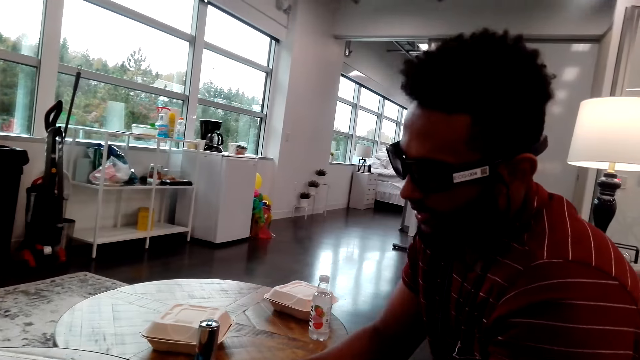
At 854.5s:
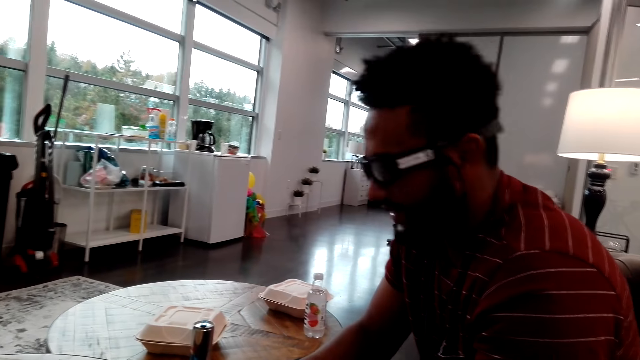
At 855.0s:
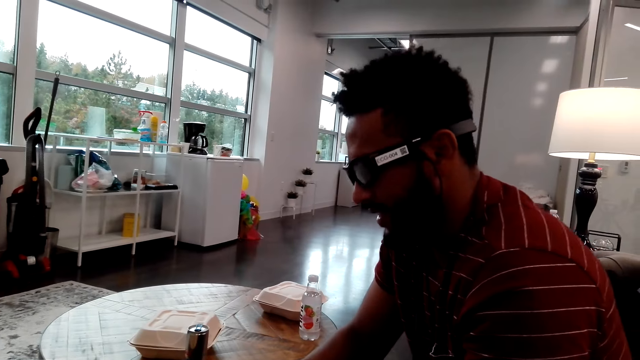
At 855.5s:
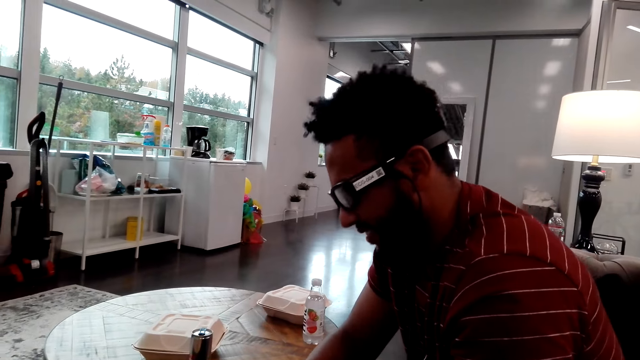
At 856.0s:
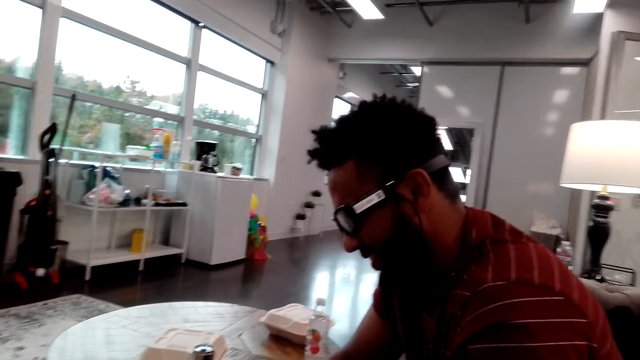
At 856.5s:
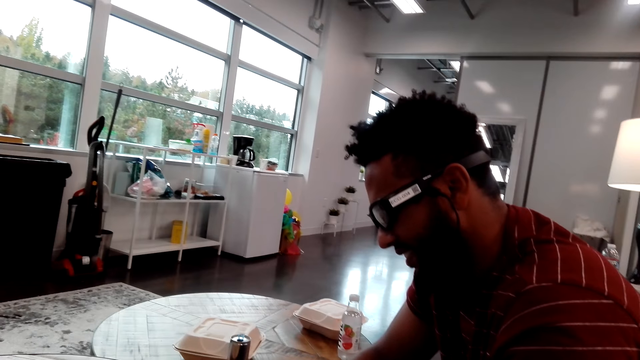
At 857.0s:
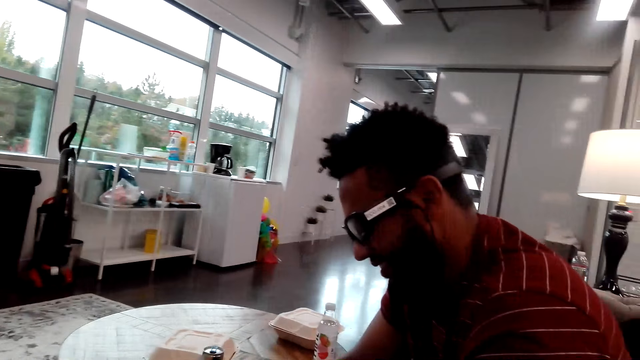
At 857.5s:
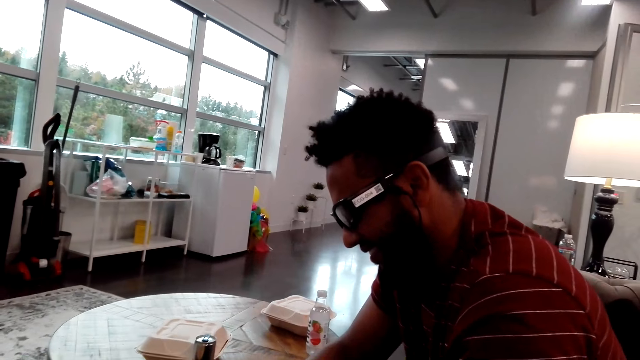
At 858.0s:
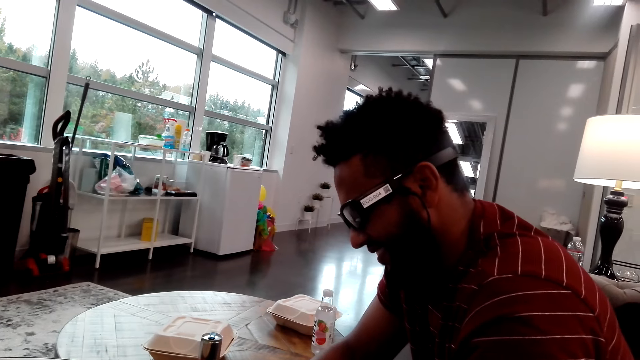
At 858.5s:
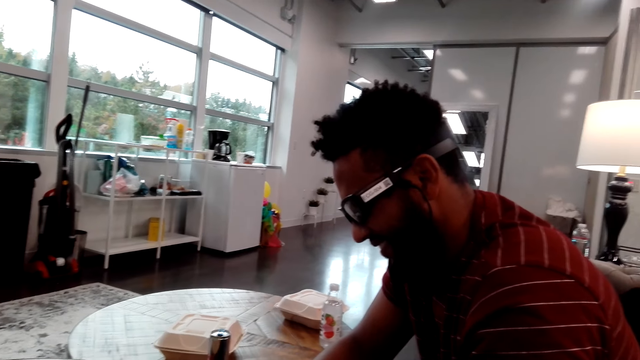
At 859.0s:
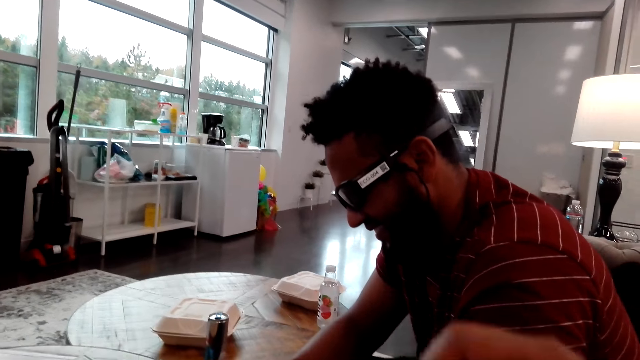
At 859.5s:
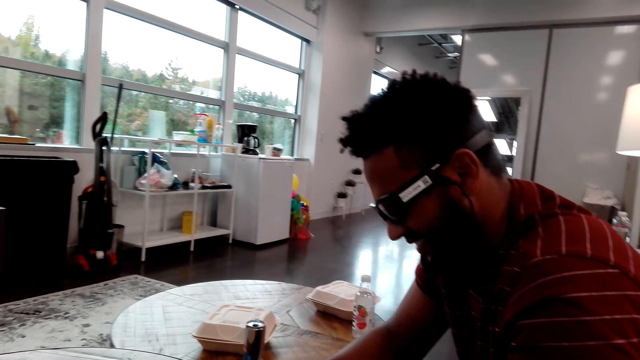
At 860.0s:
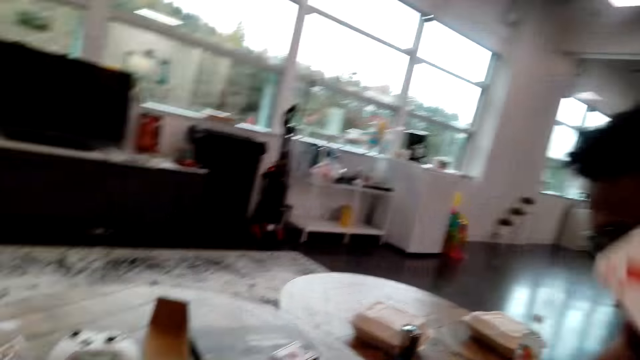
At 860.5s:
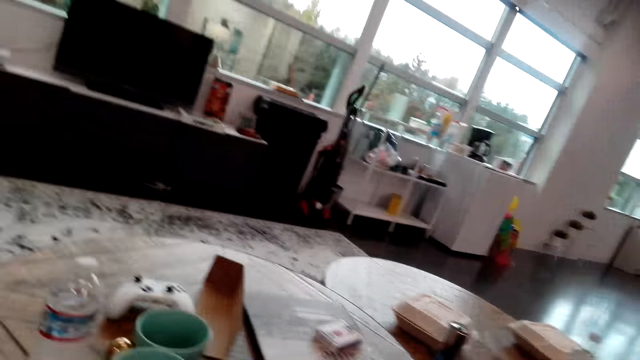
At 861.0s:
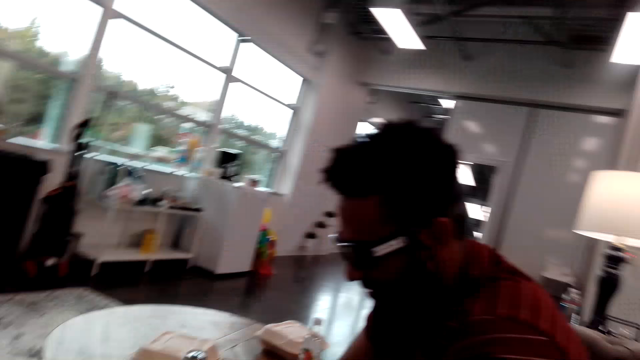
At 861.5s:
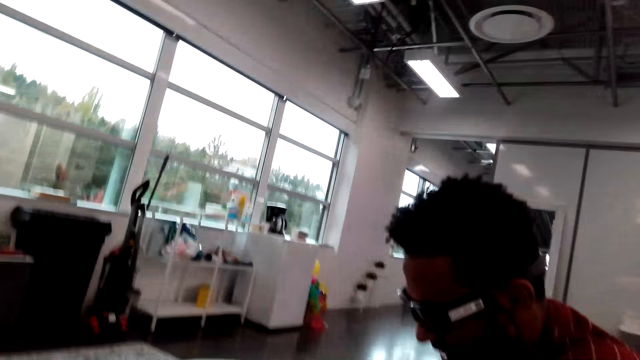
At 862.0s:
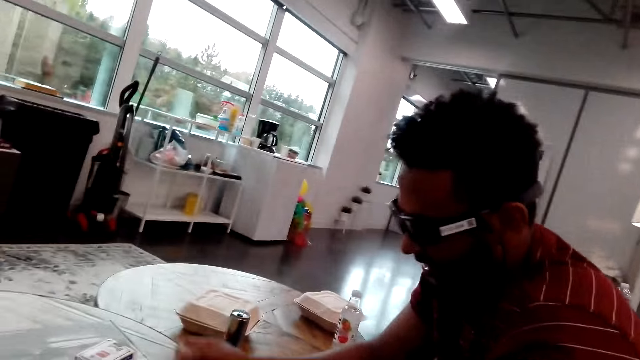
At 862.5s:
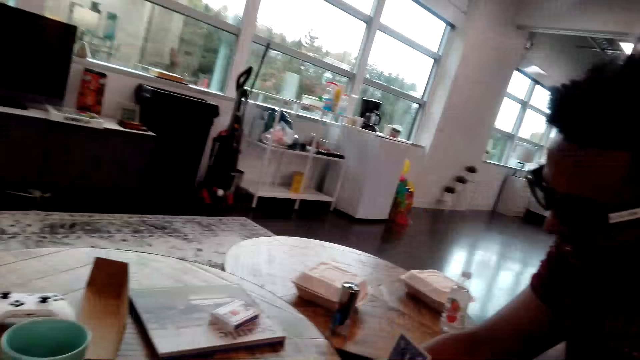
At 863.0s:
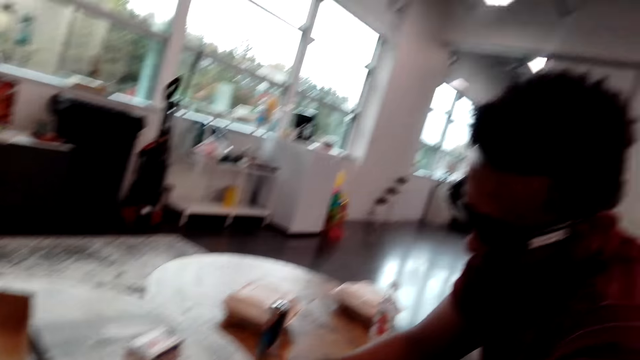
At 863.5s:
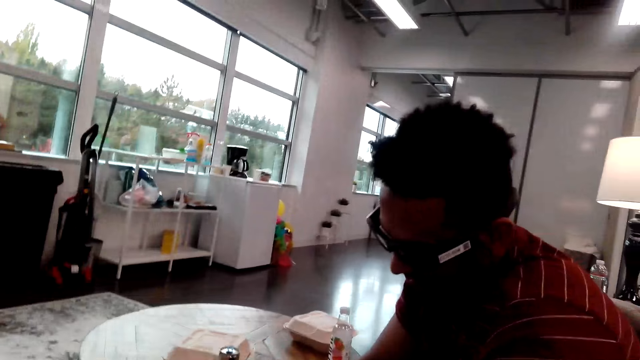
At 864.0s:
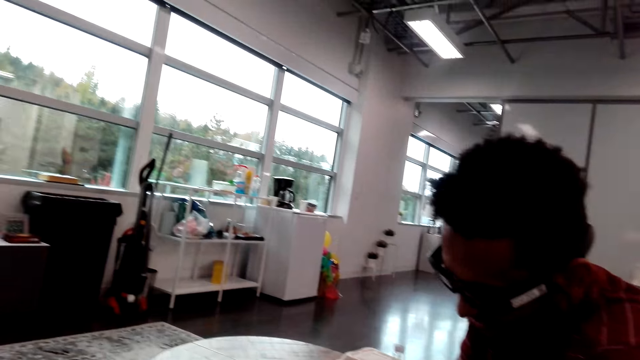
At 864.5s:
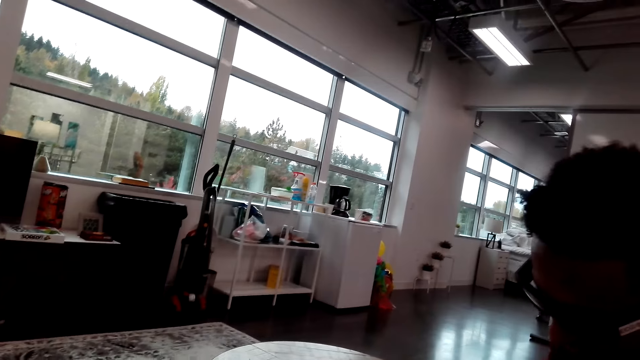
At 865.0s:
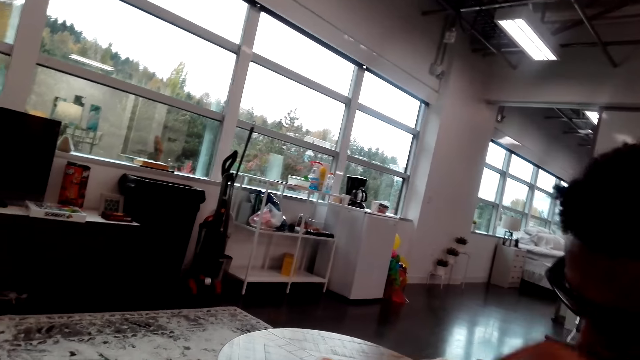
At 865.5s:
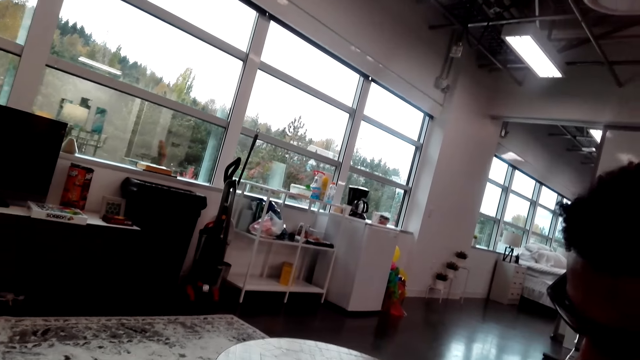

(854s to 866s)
A man talks to the camera wearer. The camera wearer talks to the man. They move their hand. They play a card. They play a card again. The man plays a card.

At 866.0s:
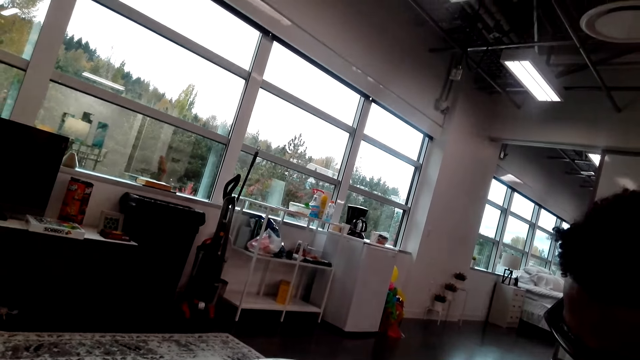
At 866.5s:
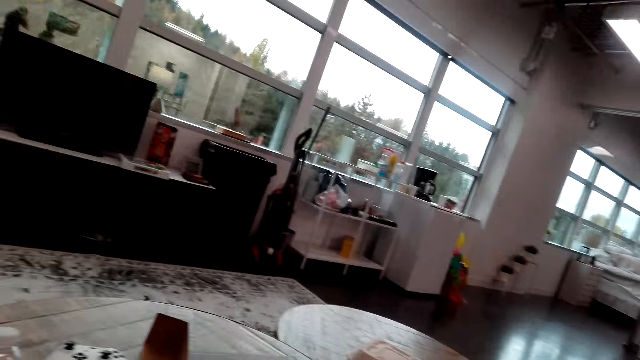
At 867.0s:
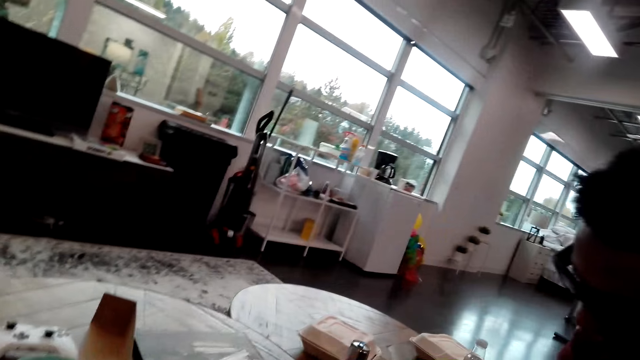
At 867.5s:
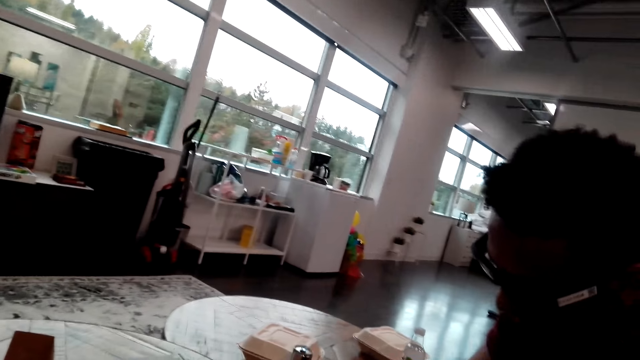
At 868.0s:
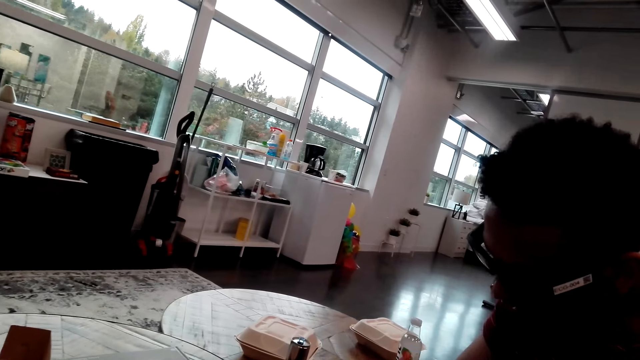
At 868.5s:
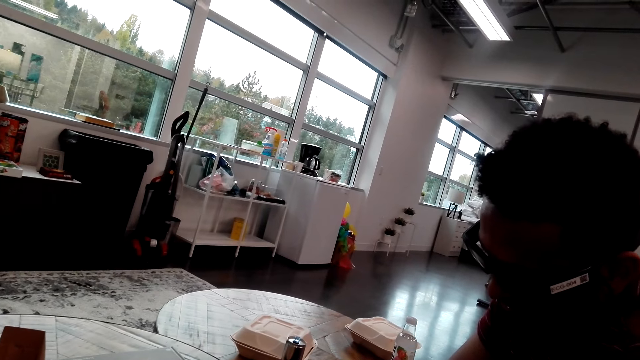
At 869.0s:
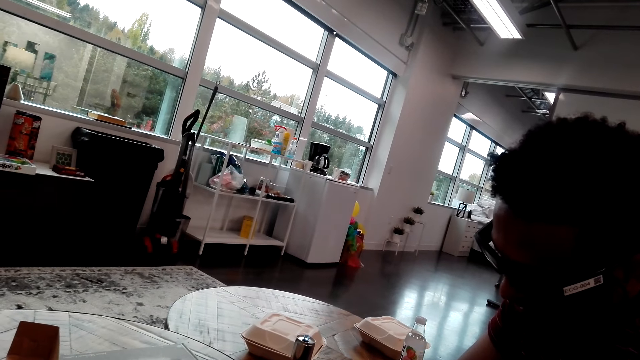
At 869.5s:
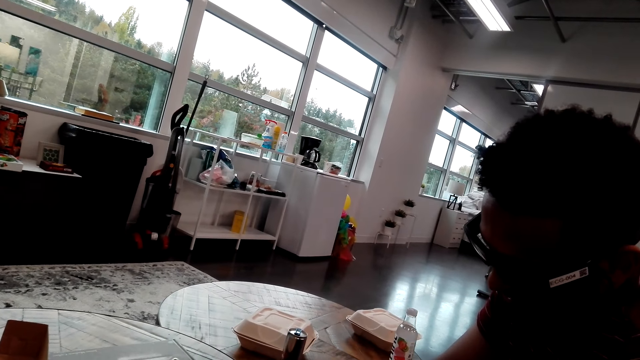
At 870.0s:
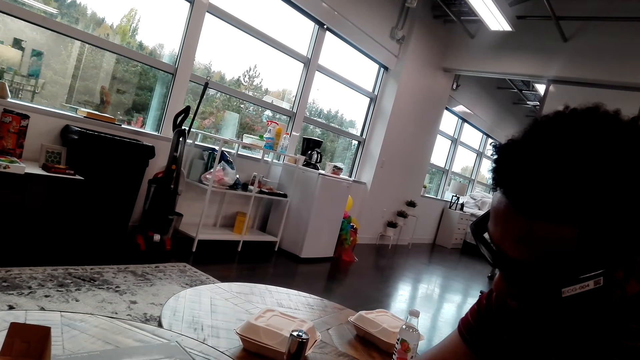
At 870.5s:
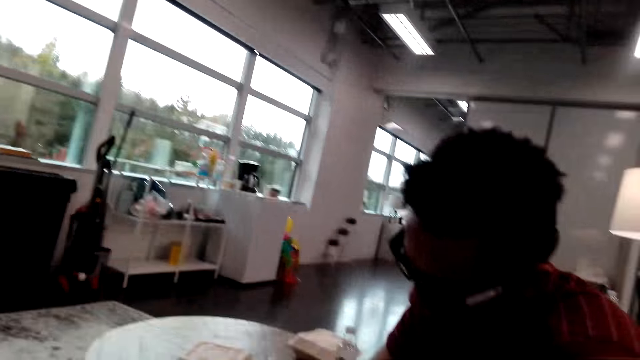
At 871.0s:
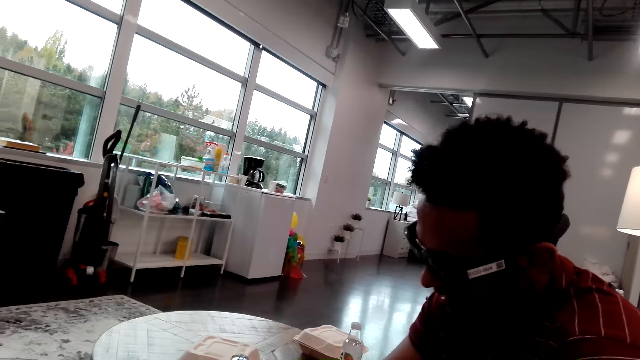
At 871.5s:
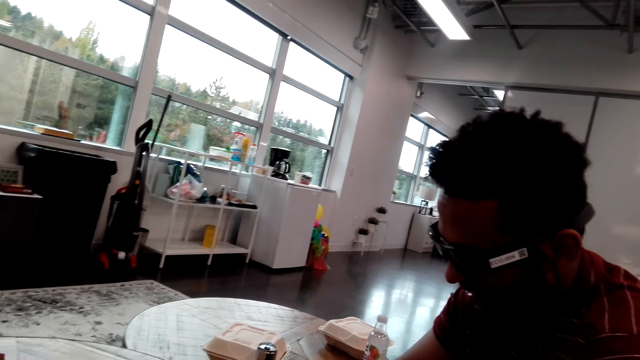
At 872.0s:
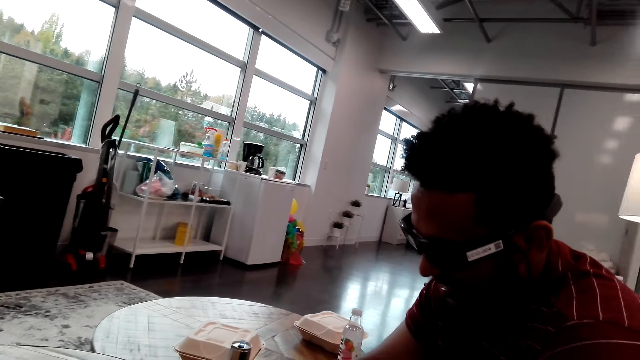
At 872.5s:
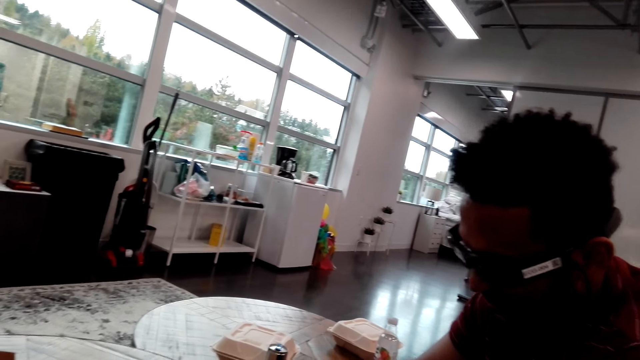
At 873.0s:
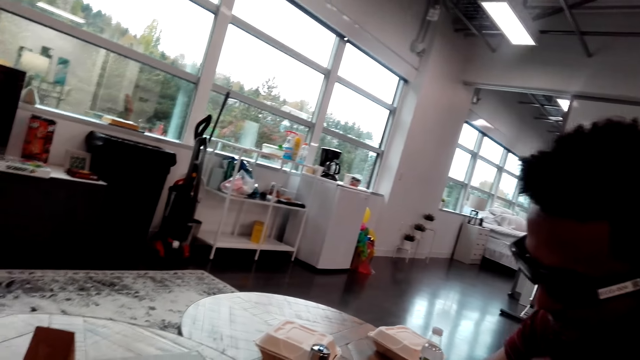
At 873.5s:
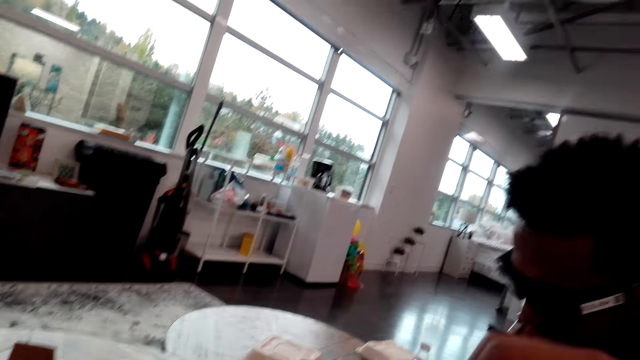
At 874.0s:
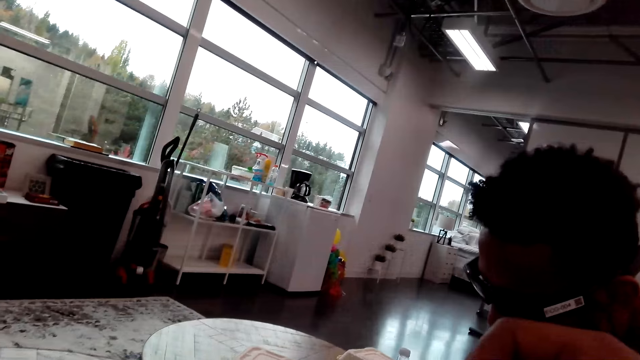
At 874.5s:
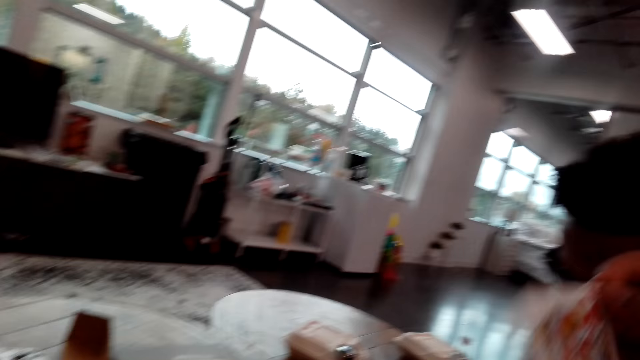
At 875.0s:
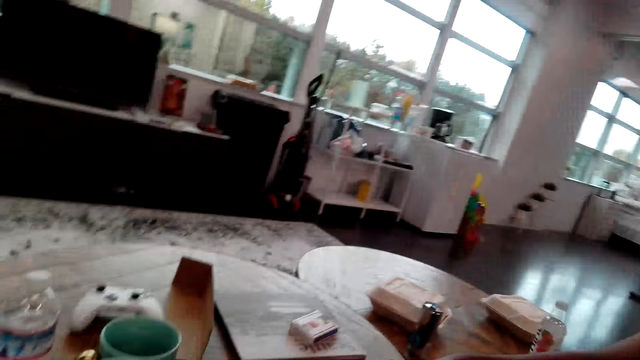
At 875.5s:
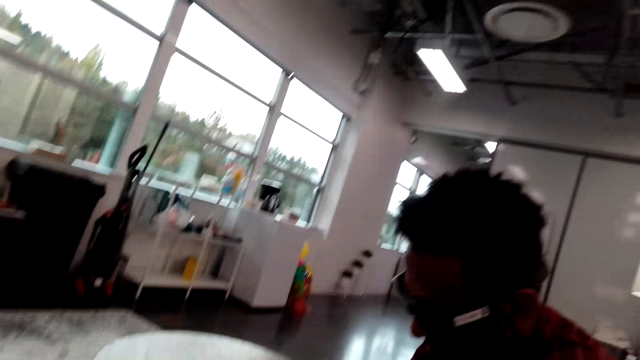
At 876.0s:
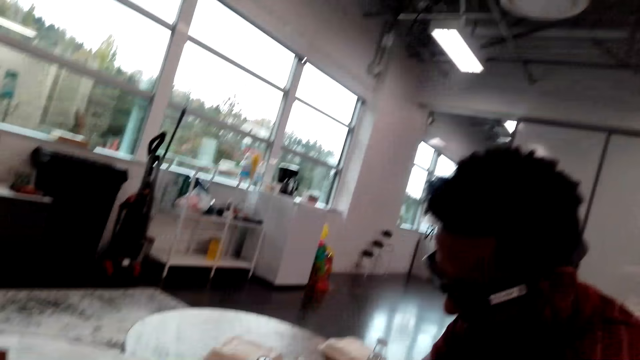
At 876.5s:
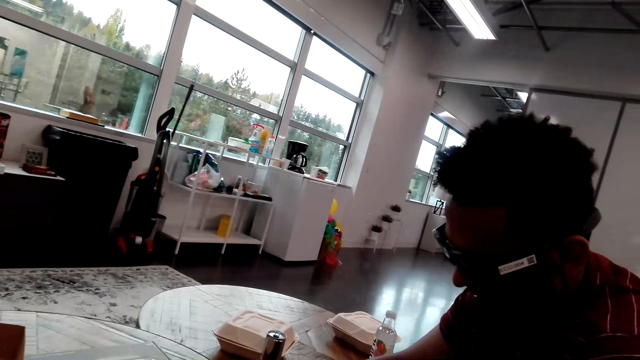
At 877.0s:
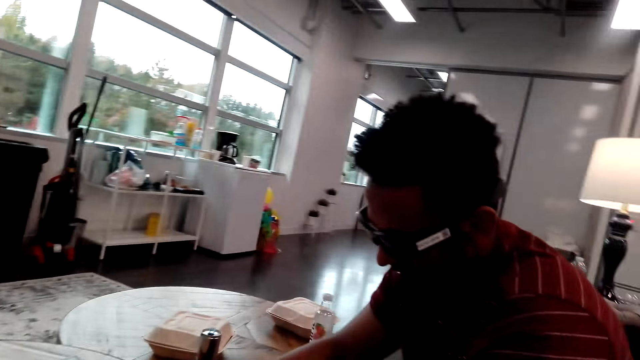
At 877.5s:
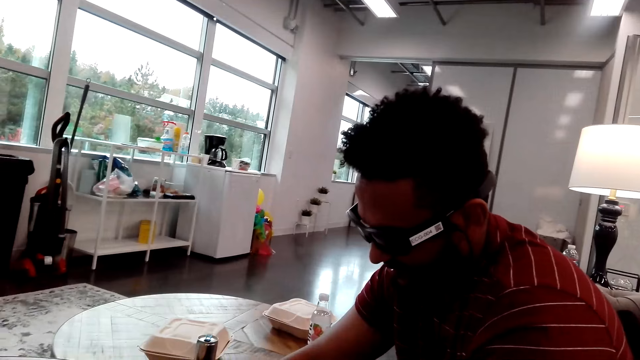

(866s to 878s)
The camera wearer plays a card. They play a card again.
